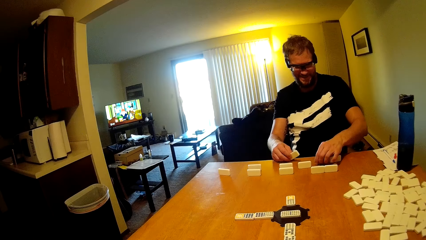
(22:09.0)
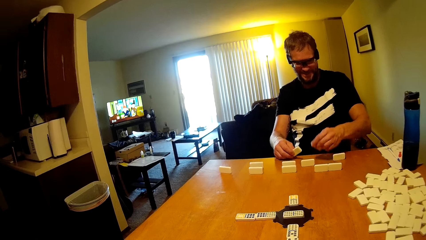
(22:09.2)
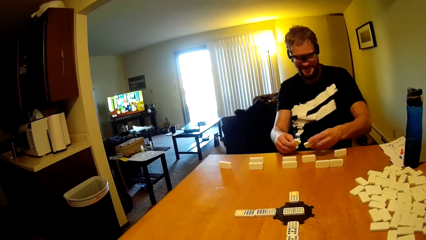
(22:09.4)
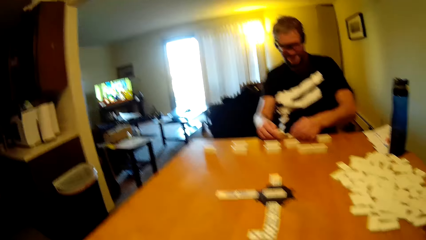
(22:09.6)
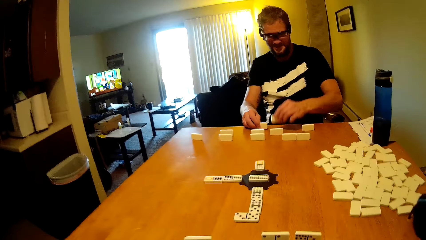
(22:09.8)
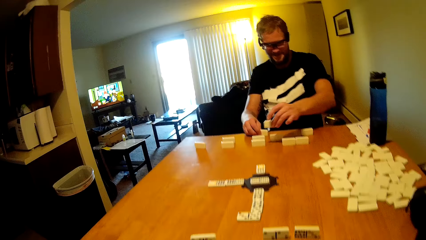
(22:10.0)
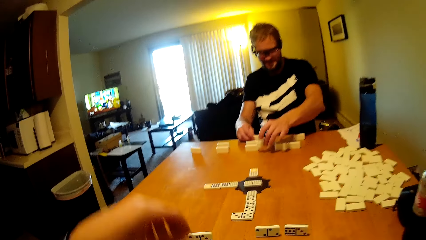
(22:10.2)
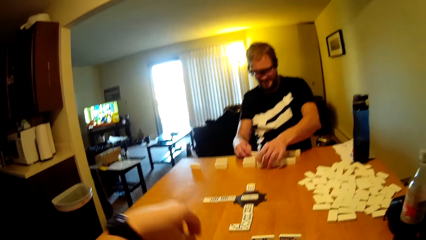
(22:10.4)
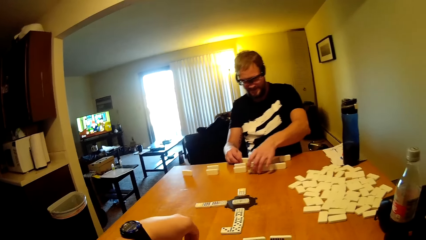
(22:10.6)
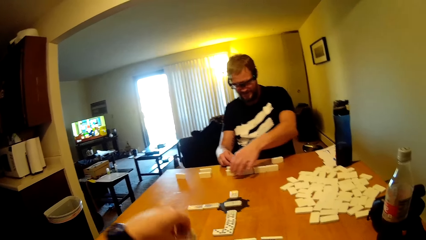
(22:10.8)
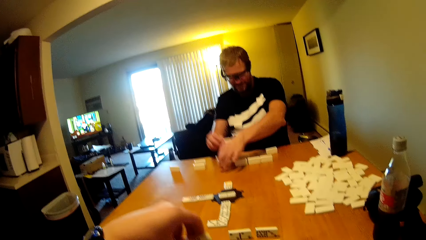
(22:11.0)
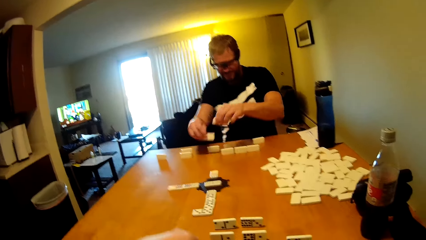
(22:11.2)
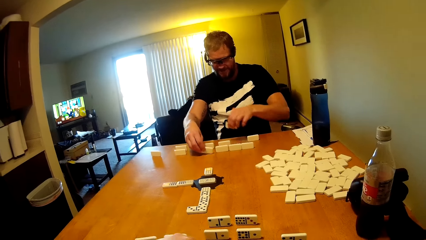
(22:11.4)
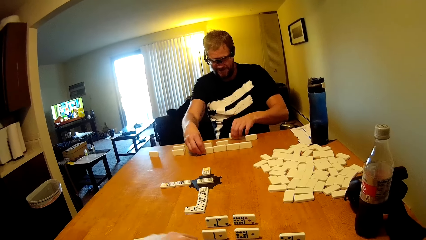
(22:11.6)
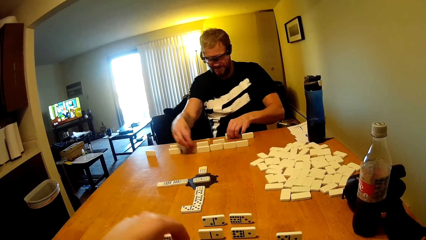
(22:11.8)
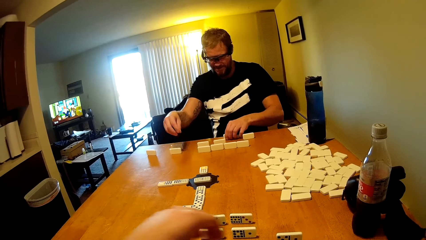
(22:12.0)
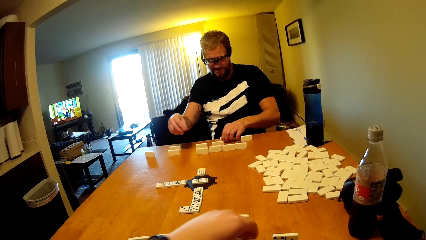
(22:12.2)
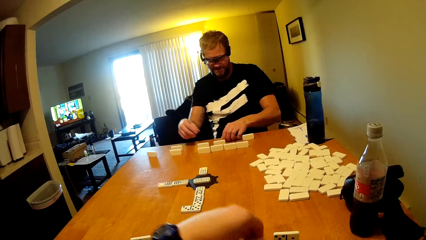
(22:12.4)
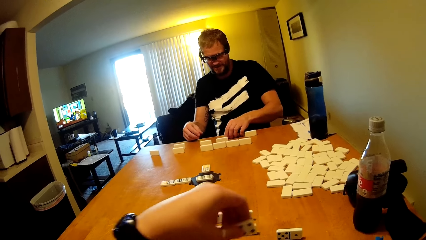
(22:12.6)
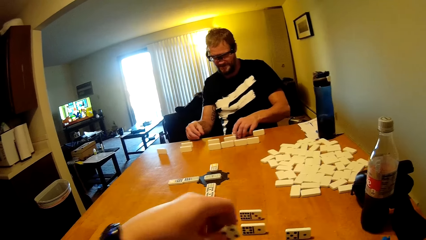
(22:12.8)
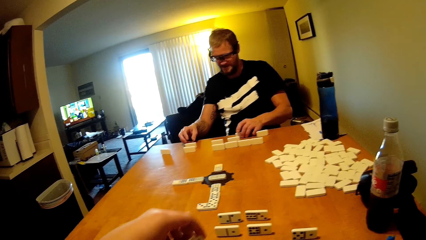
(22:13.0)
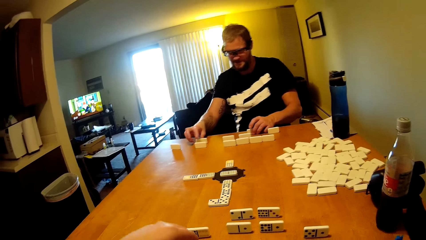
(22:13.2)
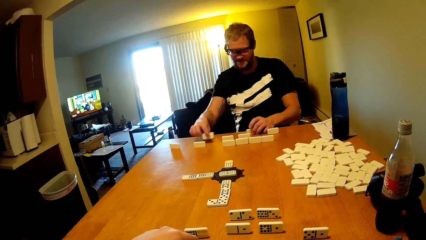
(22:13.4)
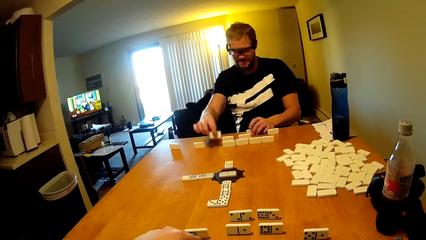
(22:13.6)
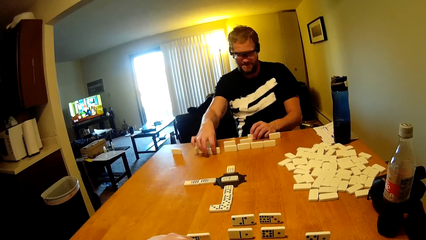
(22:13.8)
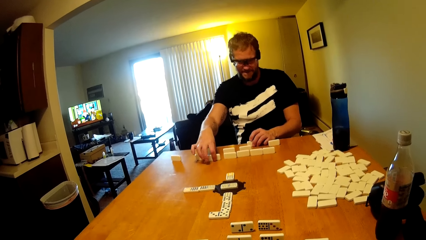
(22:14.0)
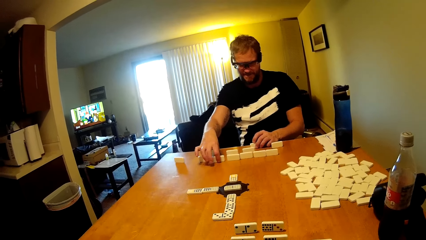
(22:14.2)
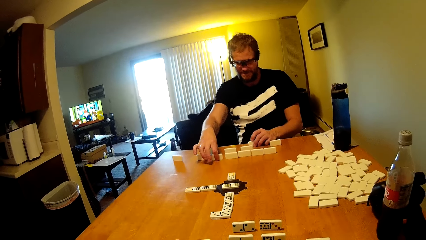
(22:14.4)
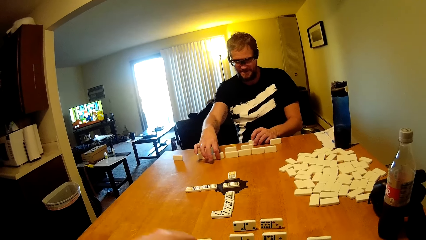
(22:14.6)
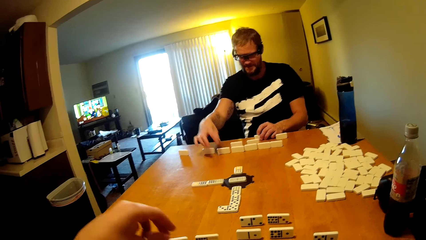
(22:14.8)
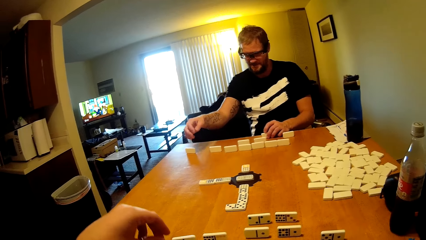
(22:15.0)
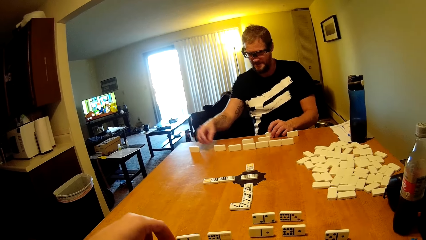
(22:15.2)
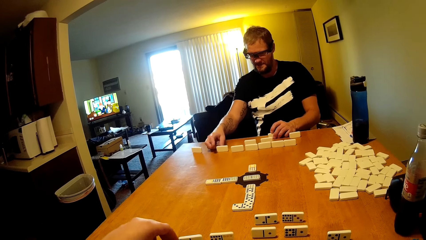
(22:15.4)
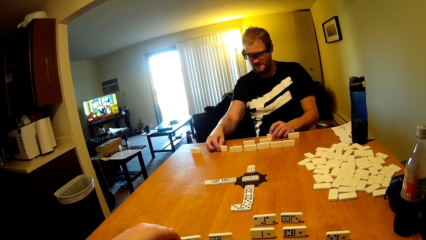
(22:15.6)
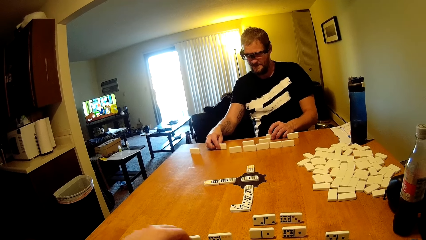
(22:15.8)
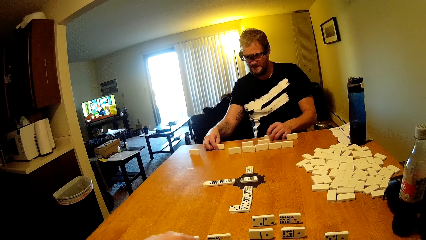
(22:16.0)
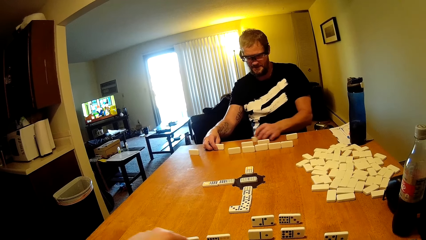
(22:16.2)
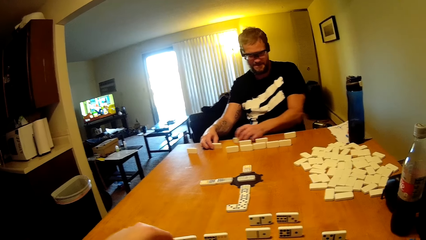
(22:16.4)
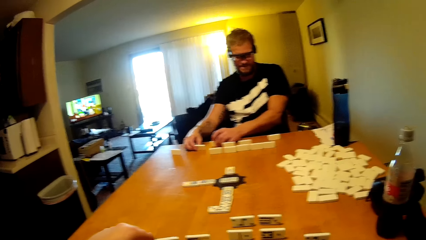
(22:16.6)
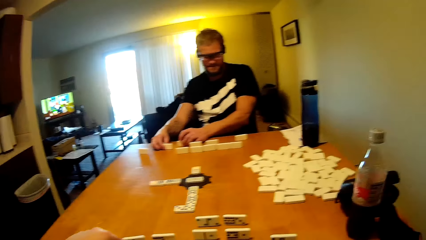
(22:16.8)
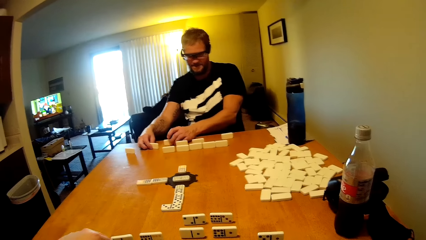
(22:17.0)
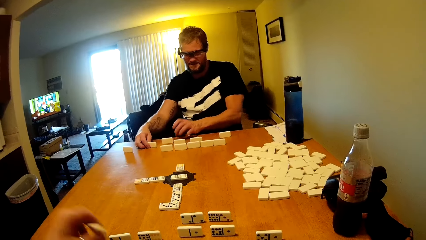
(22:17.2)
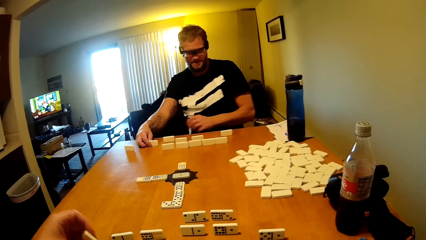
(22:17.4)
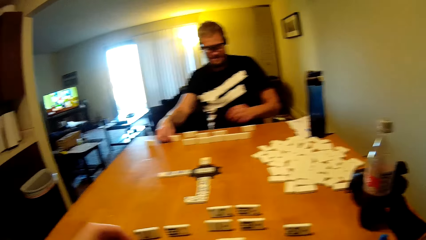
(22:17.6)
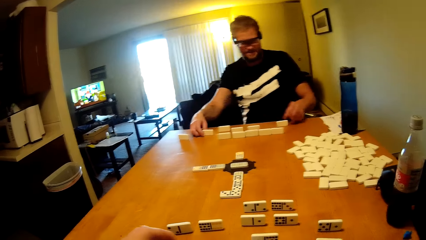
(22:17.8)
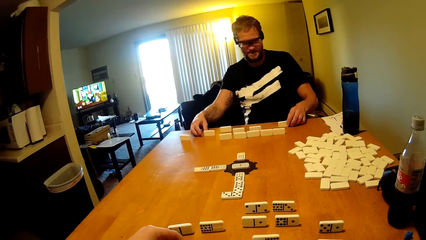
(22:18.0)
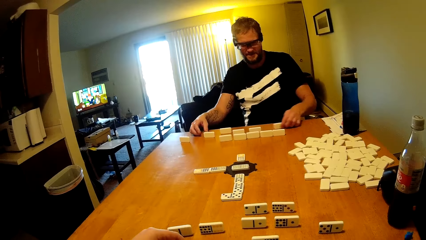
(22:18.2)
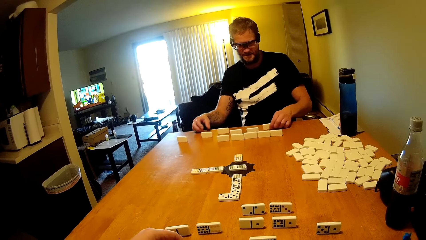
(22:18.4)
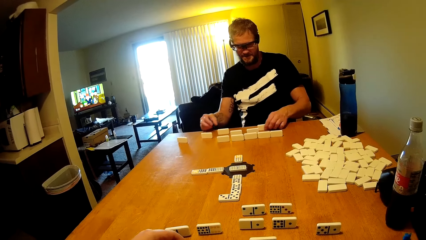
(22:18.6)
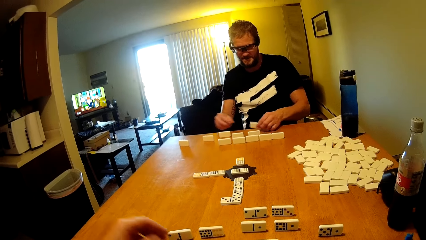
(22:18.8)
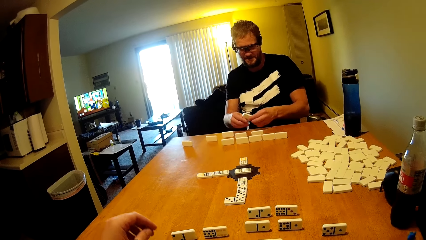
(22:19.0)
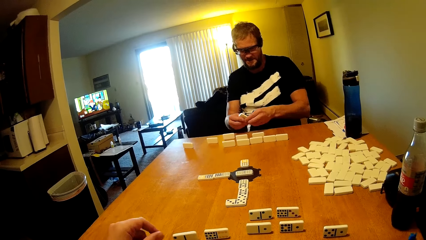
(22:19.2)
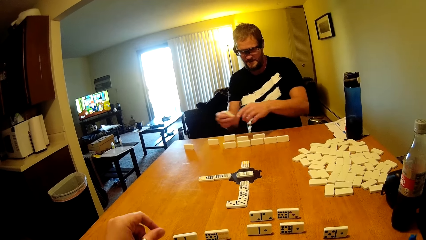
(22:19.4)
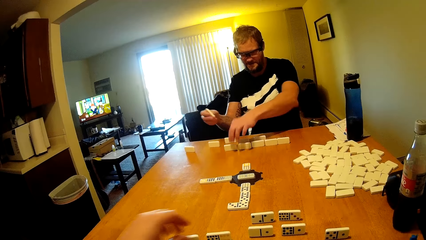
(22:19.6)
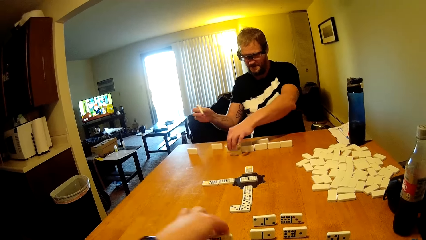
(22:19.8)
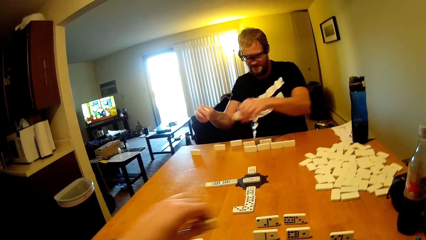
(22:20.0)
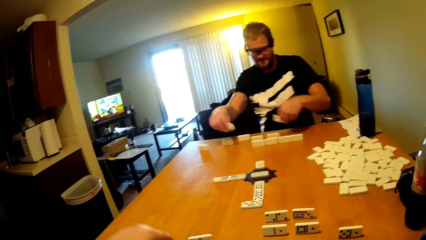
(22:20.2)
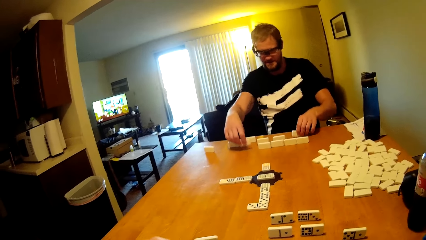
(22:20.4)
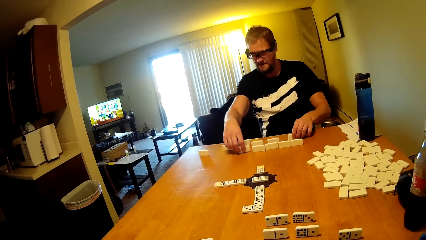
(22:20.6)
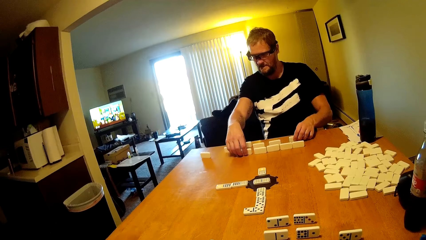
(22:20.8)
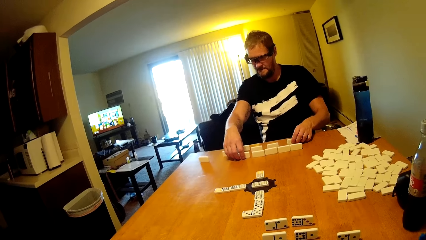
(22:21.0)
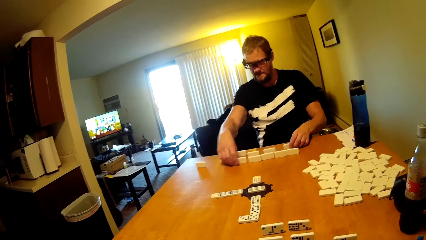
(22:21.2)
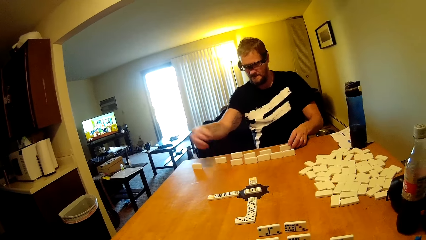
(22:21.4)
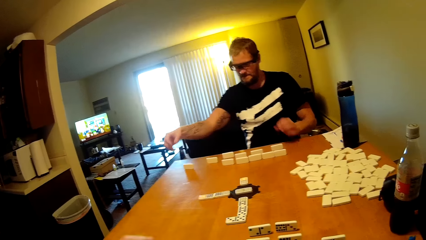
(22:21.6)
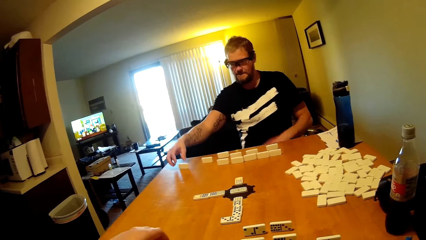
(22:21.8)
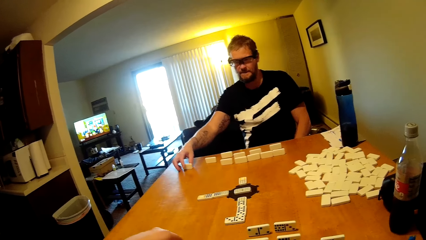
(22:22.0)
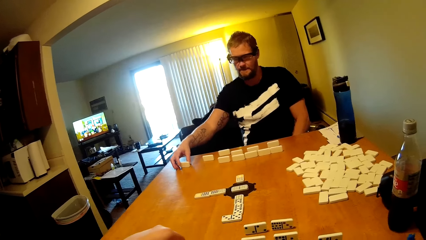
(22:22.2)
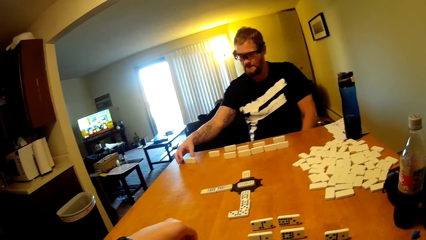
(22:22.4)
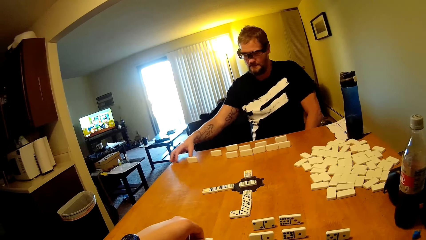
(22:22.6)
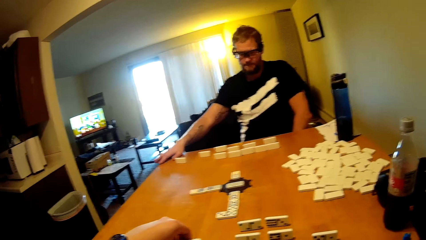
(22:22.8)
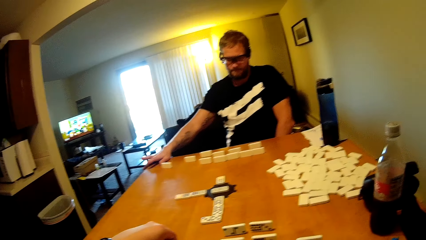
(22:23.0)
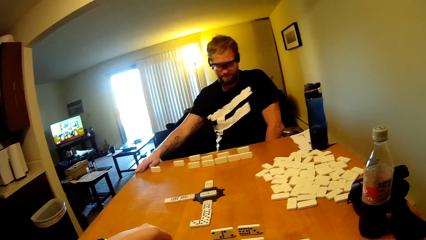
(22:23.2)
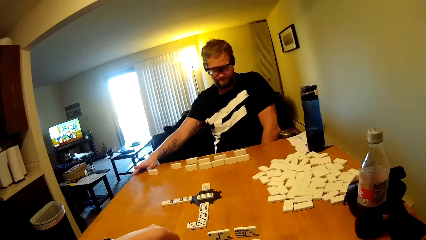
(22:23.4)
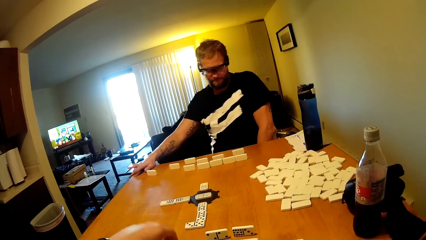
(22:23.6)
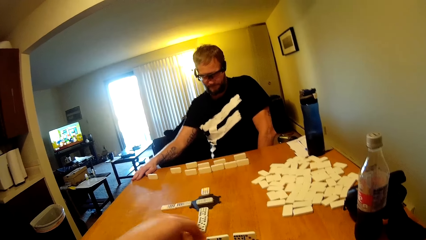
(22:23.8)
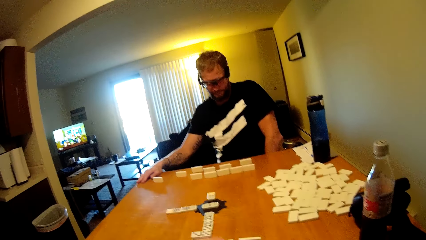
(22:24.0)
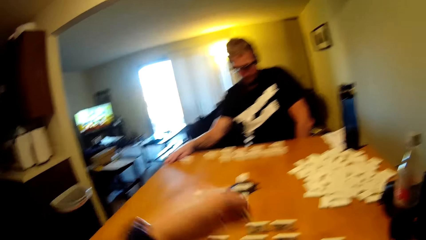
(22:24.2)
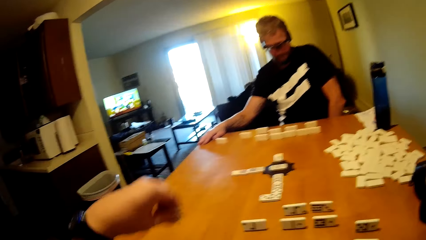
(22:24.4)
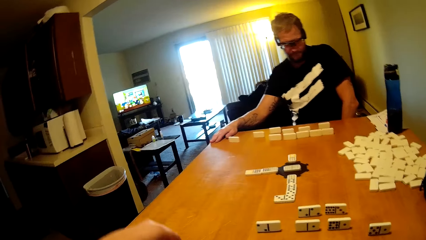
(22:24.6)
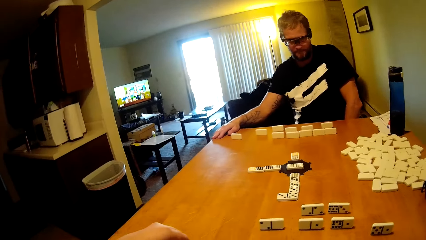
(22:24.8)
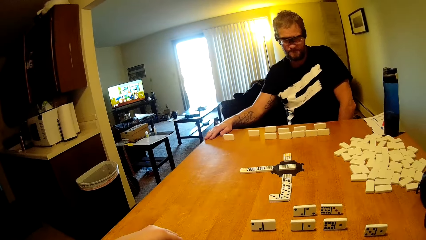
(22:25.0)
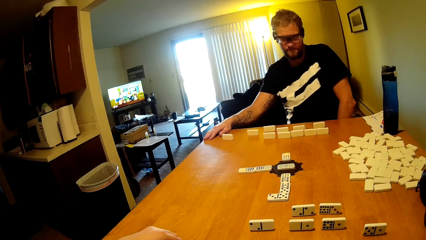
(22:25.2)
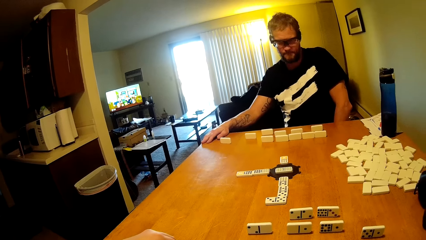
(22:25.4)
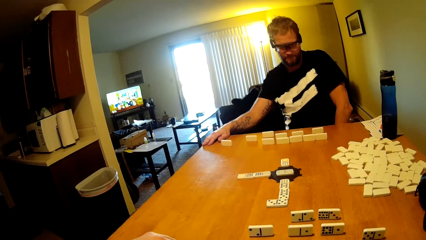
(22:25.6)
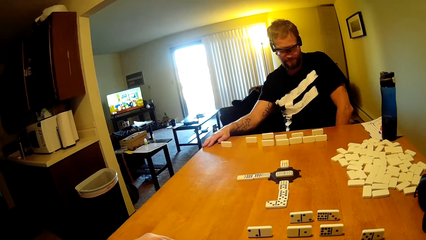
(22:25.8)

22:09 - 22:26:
The camera wearer lifts up the hand. A person arranges the dominoes card.
